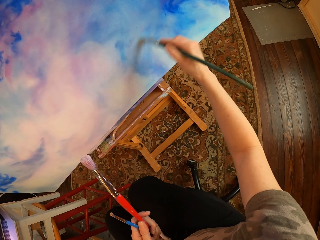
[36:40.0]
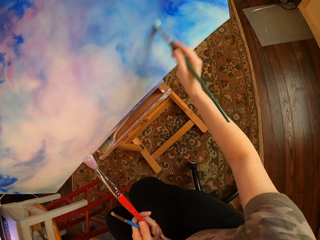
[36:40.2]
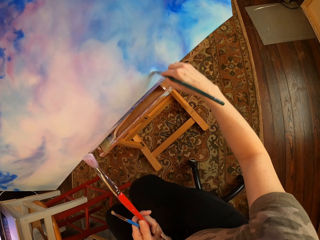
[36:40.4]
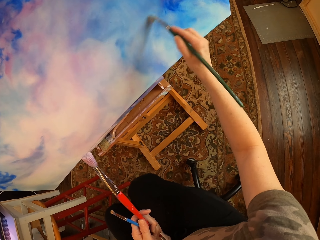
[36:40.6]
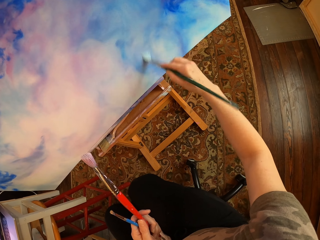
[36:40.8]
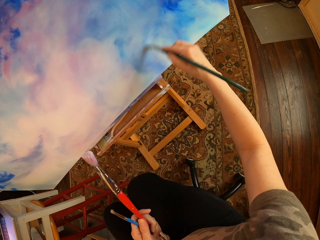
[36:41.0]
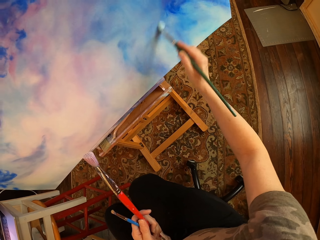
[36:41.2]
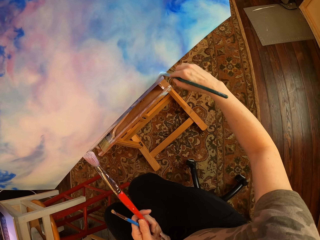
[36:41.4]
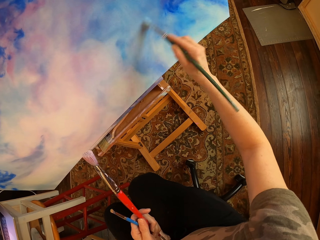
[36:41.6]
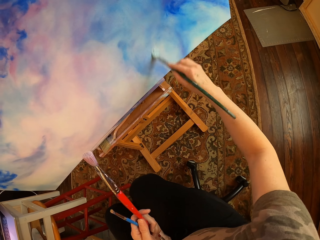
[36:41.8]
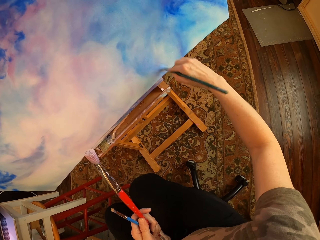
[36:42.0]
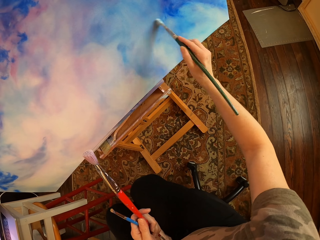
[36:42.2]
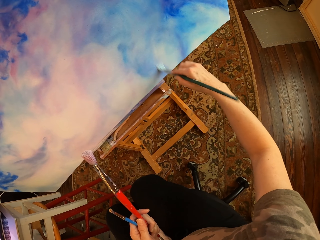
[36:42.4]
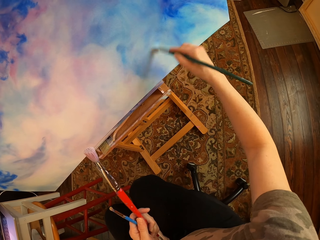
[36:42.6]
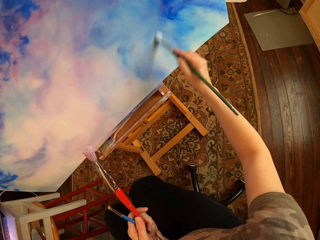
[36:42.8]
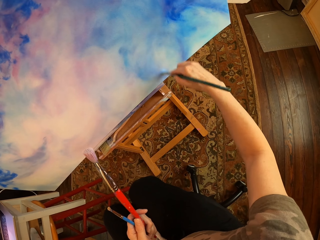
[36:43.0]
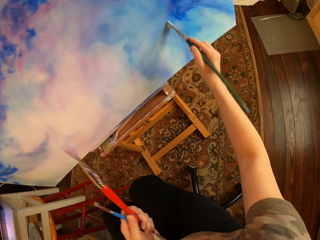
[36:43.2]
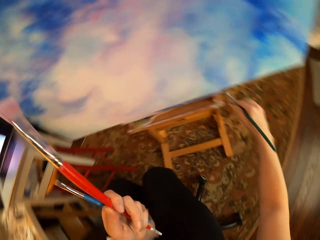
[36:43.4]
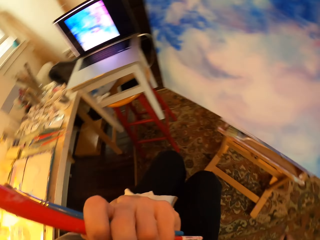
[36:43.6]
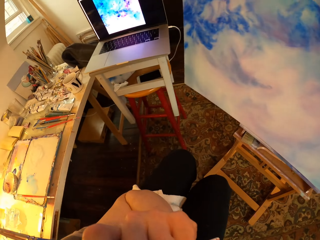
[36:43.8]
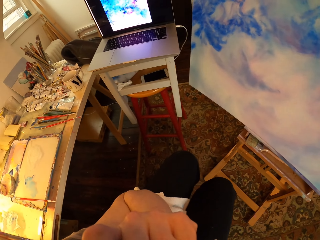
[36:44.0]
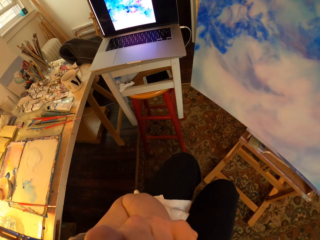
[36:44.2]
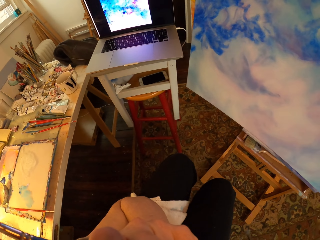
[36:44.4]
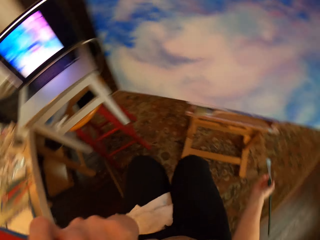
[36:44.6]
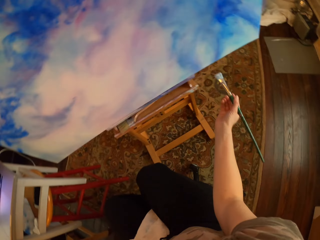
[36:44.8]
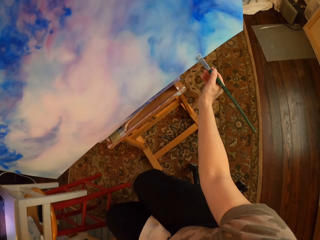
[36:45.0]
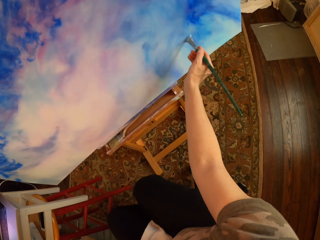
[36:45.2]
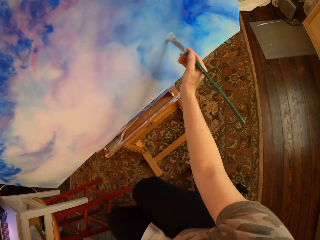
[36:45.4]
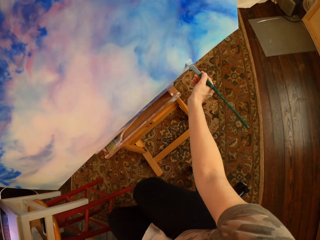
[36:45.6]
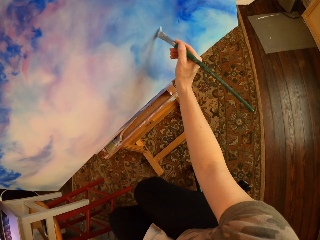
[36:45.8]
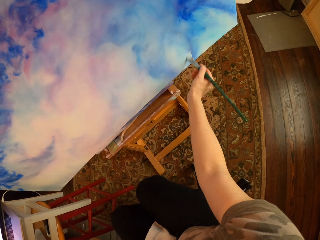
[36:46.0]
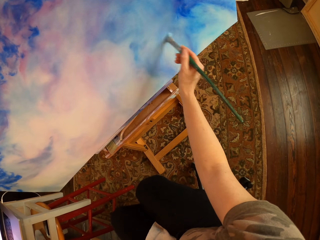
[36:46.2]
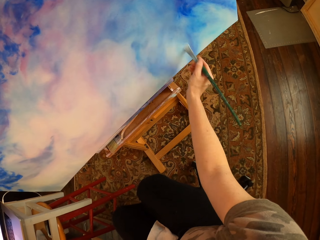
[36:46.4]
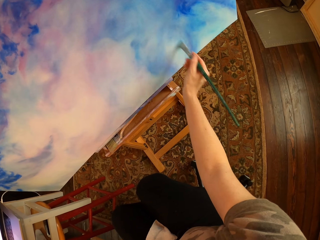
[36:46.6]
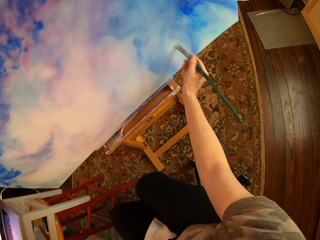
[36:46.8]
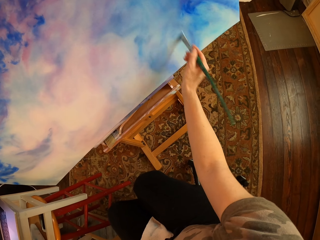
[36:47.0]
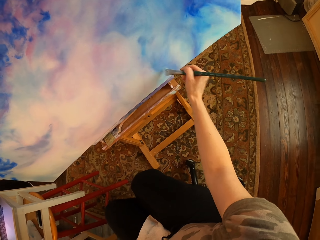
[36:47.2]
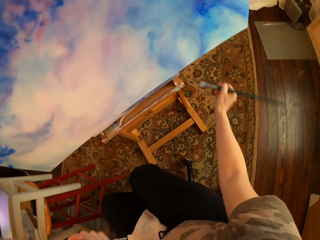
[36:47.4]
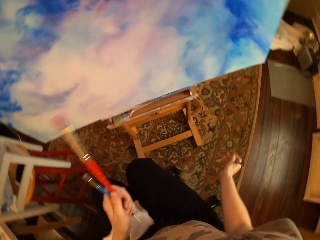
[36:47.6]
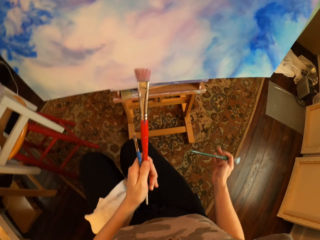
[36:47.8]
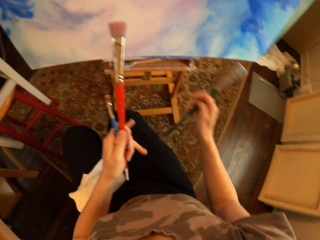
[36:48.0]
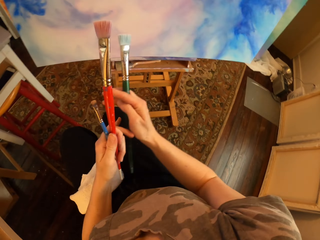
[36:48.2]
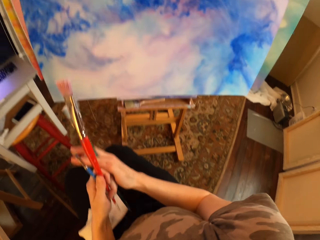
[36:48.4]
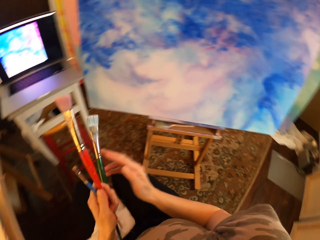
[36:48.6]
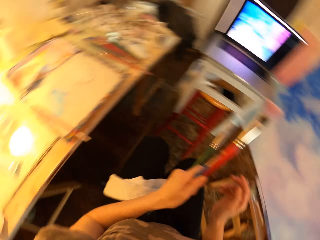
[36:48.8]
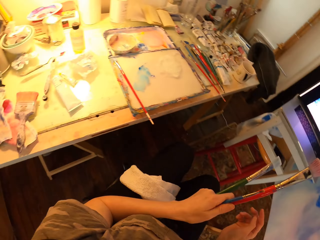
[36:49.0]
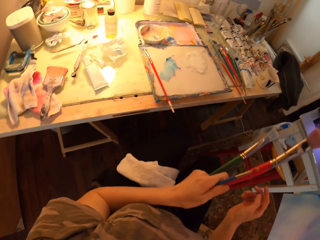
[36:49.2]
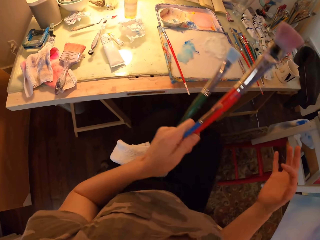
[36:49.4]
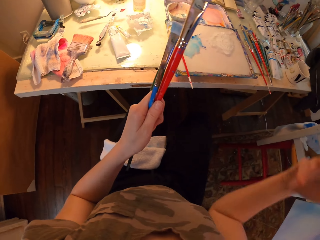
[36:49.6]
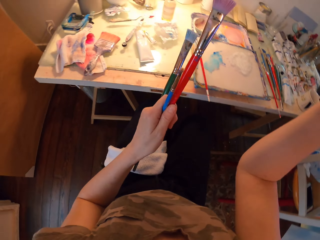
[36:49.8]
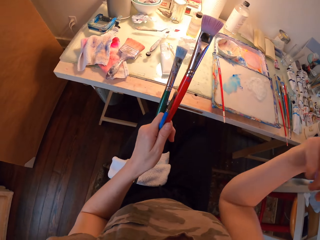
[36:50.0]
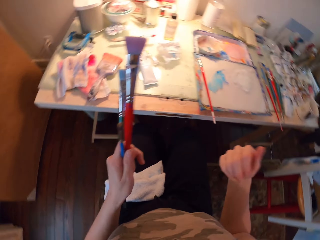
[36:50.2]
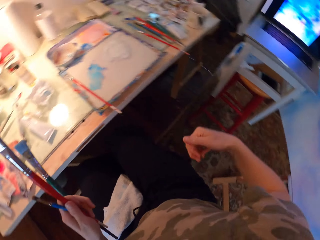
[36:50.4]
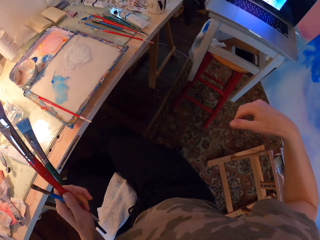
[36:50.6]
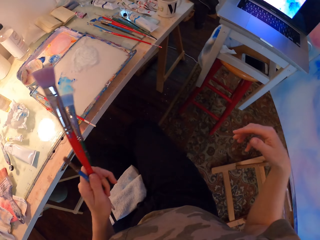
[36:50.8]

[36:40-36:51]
The camera wearer stares at the laptop. They look aside. They paint the canvas or palette with an art brush. They turn with the art brushes, with the seat.

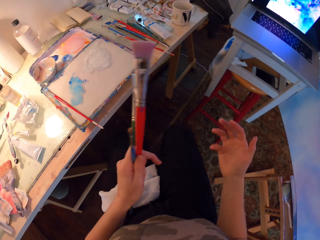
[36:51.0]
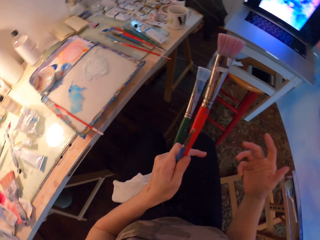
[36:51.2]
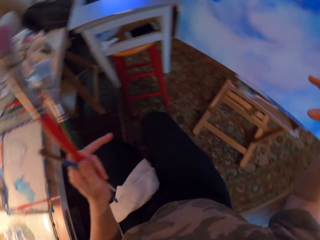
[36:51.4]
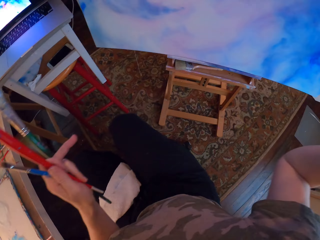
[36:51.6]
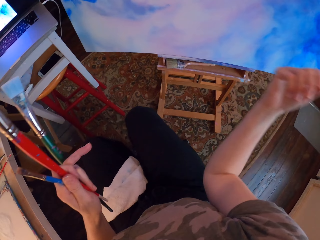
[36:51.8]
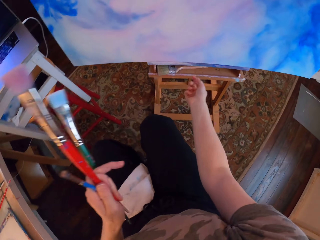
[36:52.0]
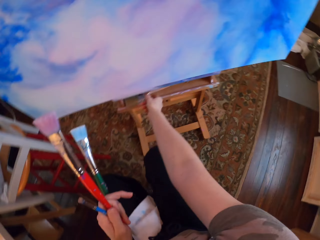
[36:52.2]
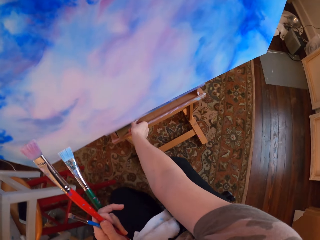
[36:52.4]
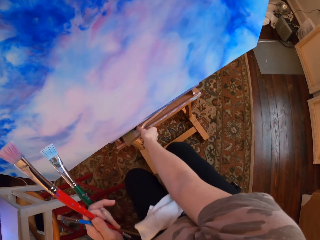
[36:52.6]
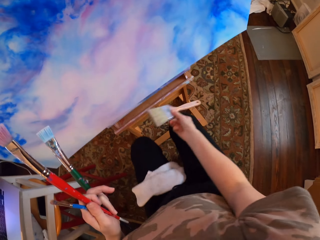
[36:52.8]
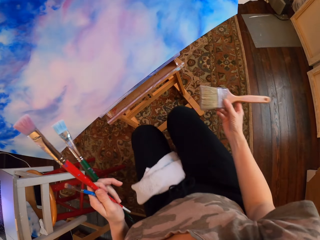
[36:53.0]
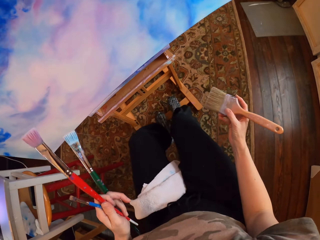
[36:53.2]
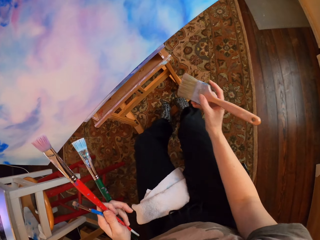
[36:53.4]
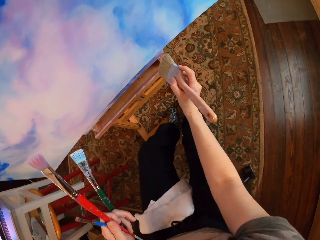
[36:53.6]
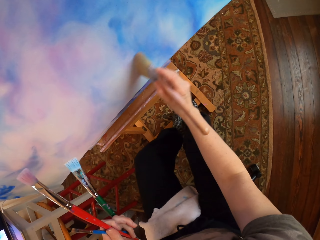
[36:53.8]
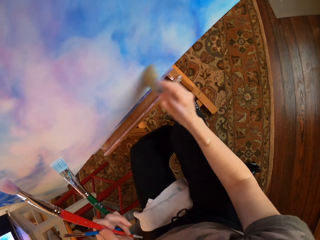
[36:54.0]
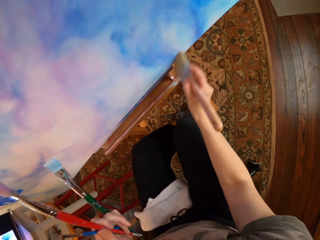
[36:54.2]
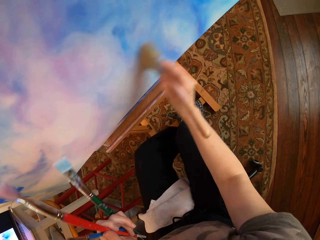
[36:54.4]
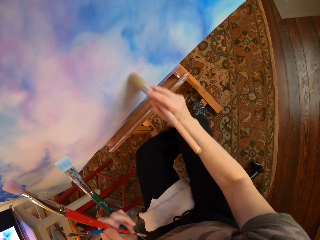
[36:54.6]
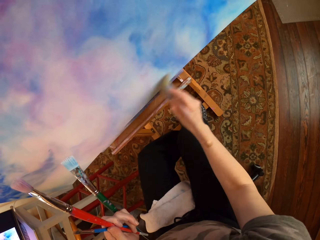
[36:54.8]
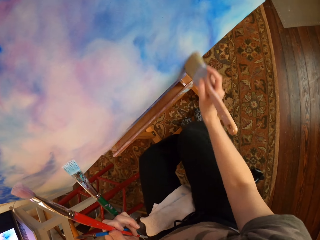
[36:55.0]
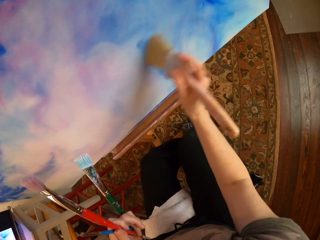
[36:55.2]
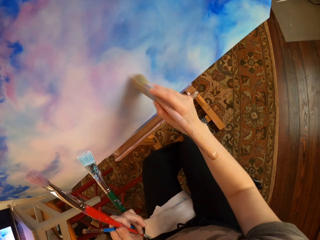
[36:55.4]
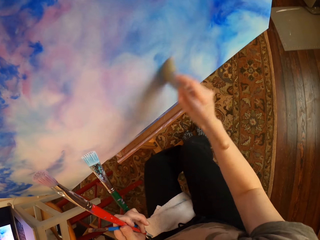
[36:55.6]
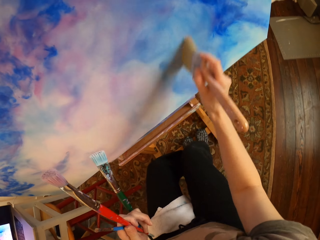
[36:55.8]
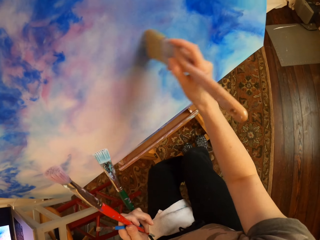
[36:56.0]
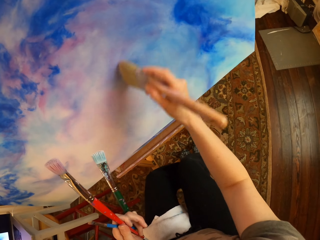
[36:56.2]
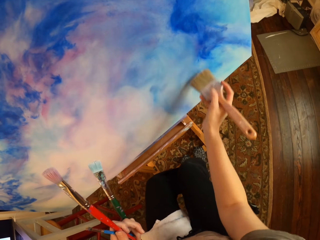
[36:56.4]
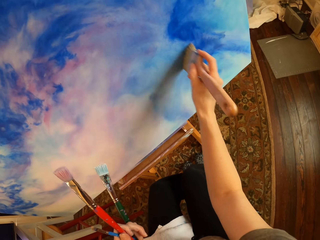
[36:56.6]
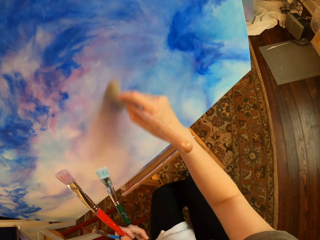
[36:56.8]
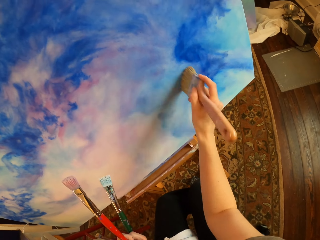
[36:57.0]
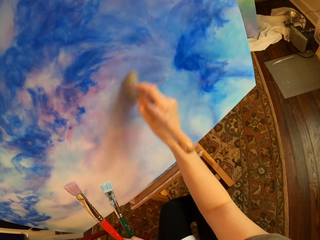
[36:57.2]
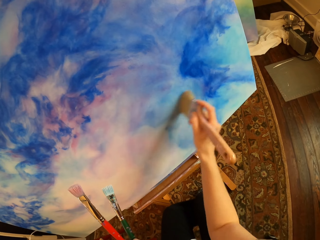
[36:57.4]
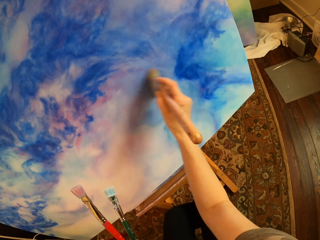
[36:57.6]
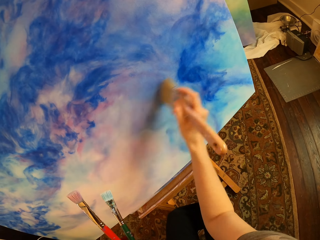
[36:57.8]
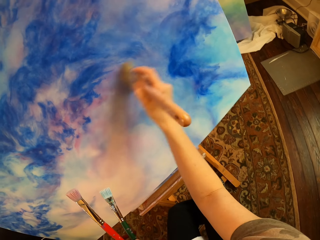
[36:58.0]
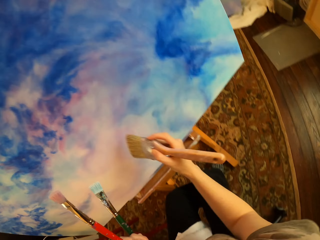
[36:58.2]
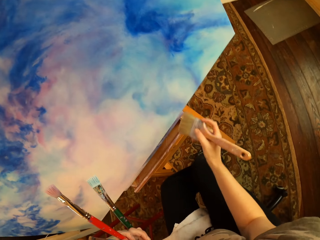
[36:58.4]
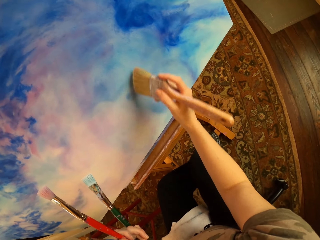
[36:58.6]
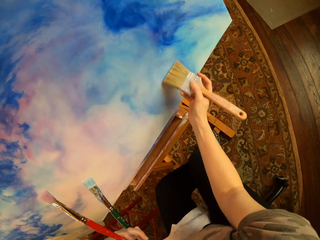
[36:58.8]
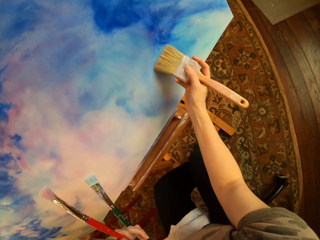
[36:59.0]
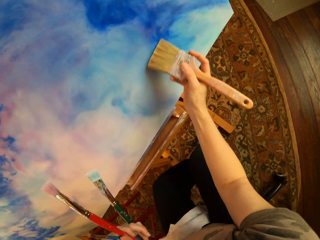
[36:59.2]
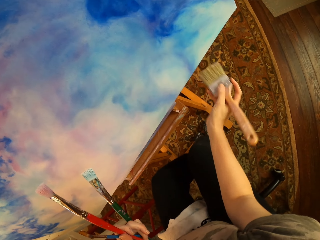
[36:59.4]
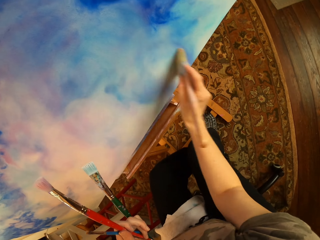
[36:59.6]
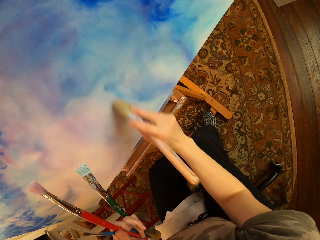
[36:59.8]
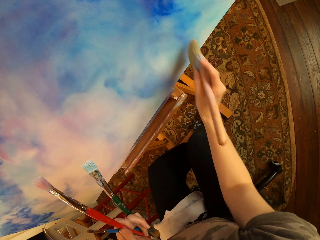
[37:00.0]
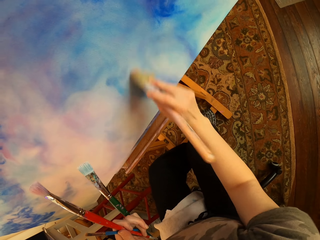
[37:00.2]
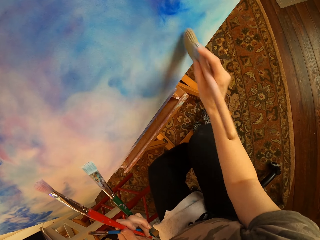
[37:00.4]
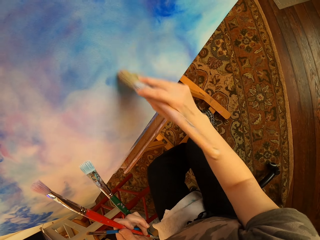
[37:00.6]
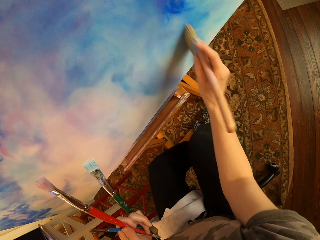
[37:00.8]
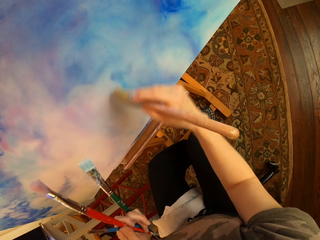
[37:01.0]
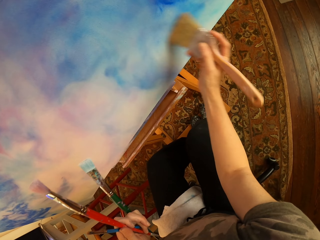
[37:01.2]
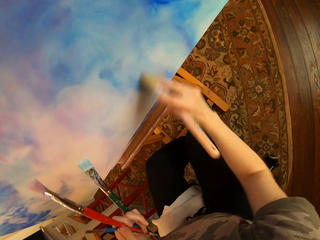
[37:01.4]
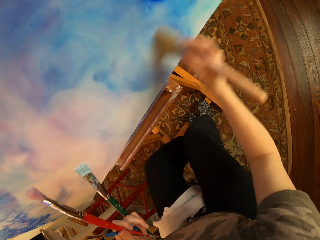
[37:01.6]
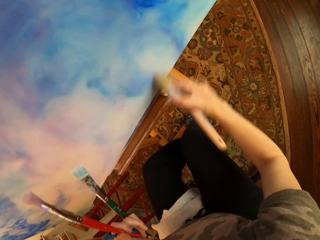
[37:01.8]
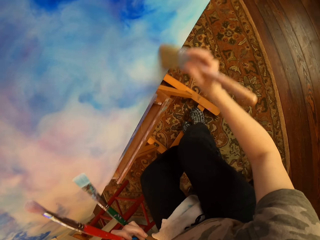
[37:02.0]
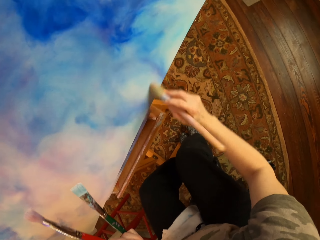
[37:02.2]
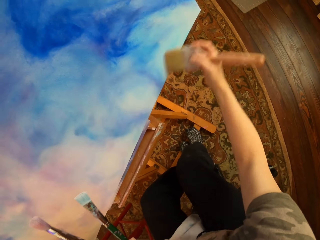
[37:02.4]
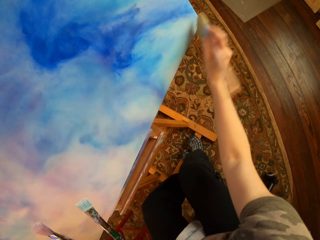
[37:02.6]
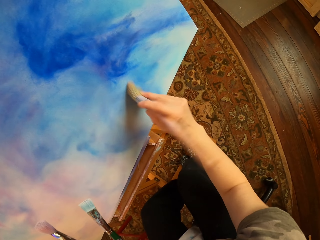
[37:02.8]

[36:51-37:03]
The camera wearer faces the painting. They hold art brushes. They grab a paint brush on the easel or from the palette. They hold the art brushes. They hold them again. They brush off excess paint on the painting with the paint brush.
